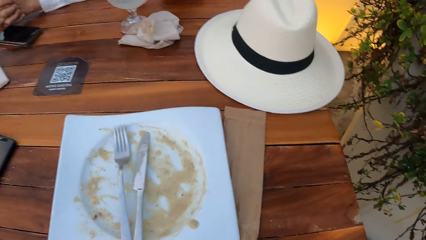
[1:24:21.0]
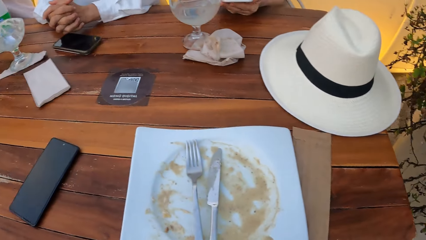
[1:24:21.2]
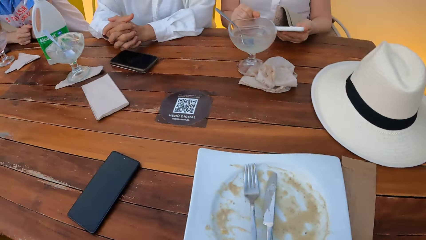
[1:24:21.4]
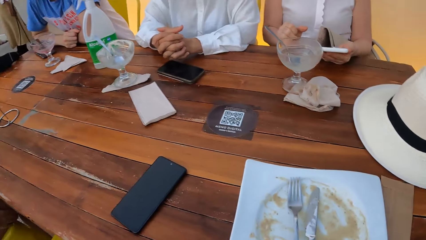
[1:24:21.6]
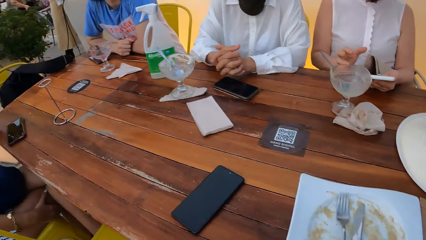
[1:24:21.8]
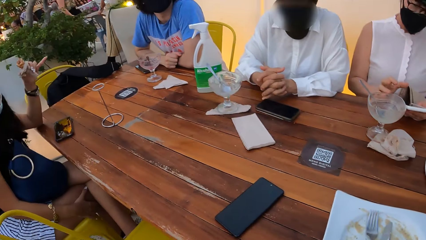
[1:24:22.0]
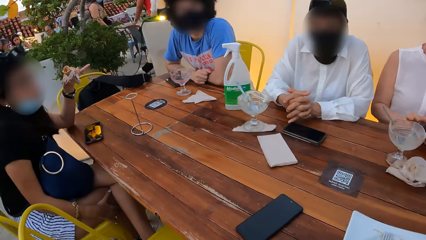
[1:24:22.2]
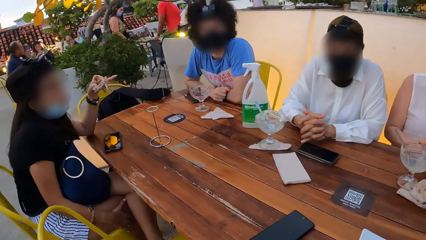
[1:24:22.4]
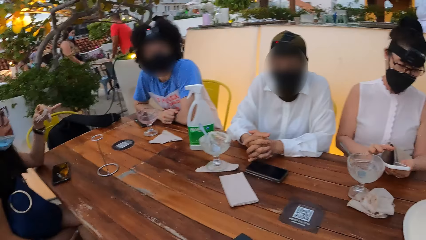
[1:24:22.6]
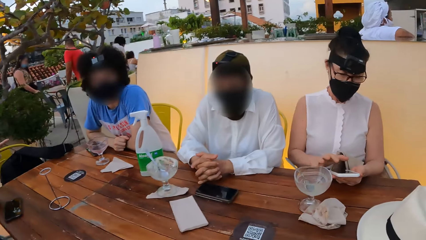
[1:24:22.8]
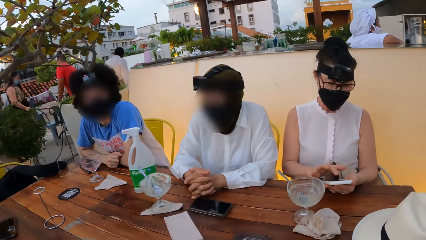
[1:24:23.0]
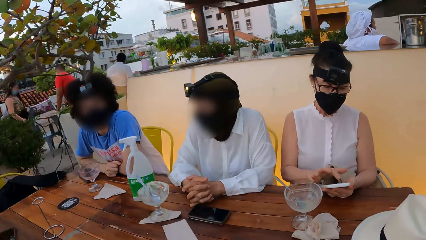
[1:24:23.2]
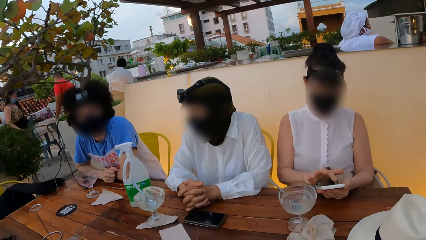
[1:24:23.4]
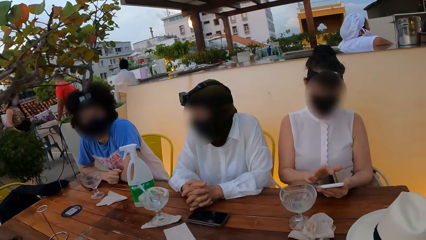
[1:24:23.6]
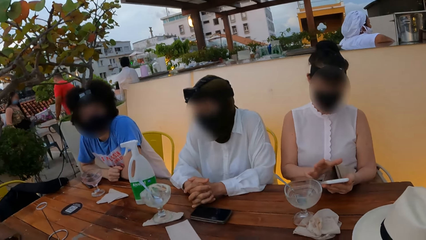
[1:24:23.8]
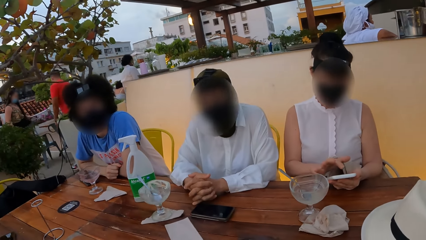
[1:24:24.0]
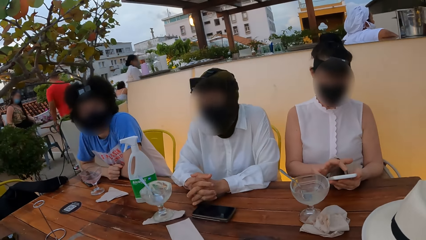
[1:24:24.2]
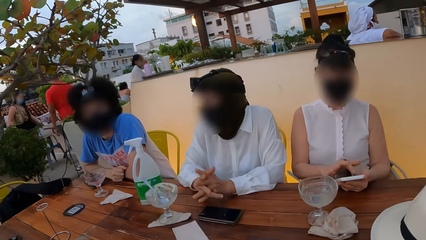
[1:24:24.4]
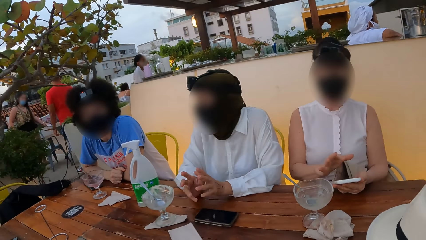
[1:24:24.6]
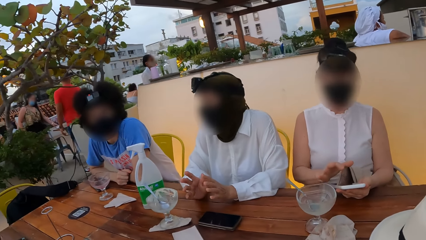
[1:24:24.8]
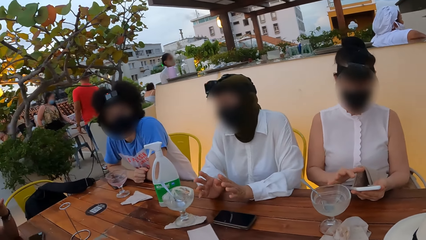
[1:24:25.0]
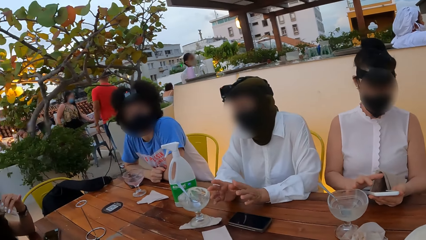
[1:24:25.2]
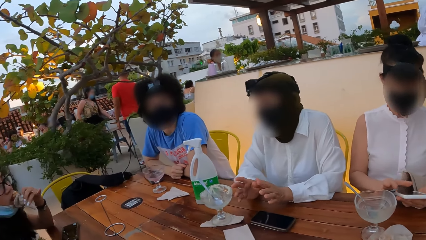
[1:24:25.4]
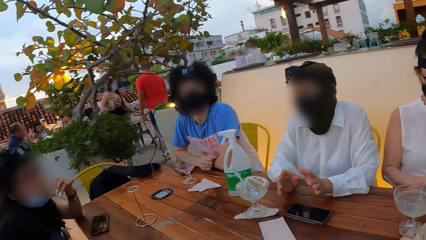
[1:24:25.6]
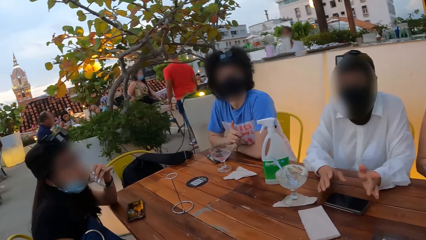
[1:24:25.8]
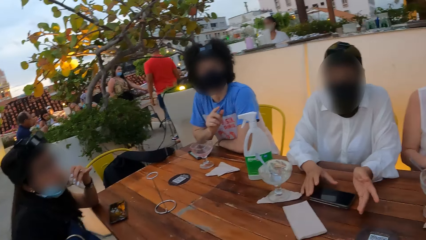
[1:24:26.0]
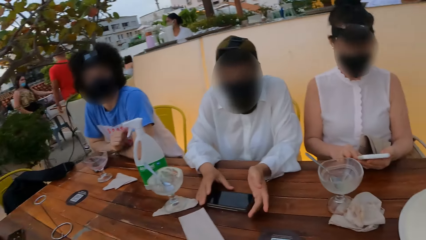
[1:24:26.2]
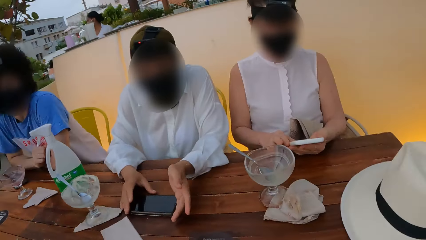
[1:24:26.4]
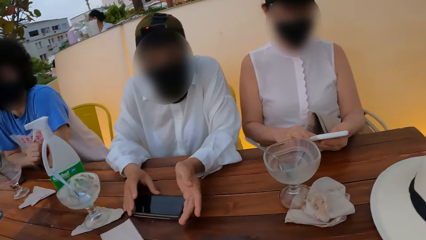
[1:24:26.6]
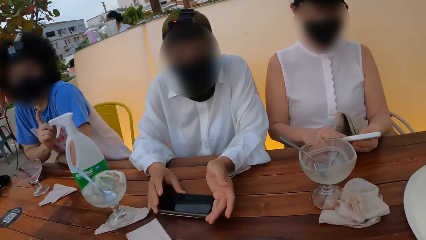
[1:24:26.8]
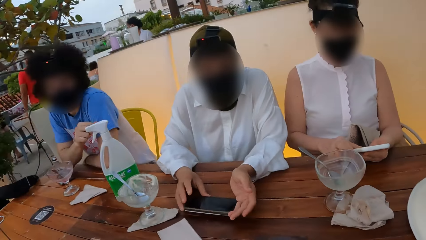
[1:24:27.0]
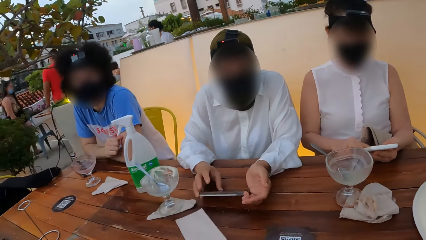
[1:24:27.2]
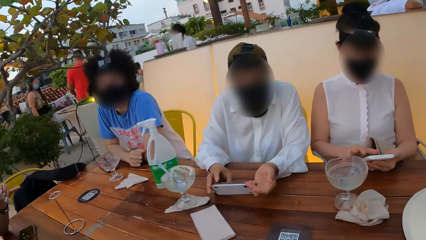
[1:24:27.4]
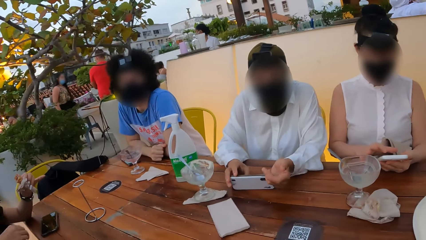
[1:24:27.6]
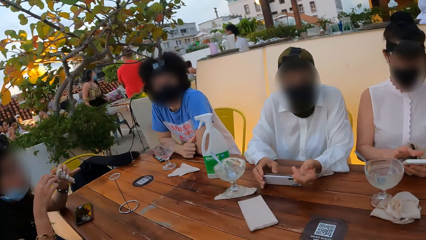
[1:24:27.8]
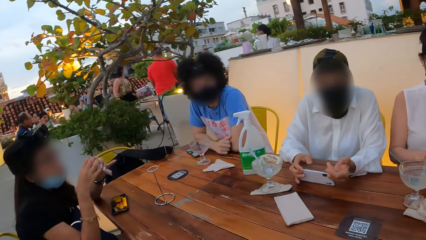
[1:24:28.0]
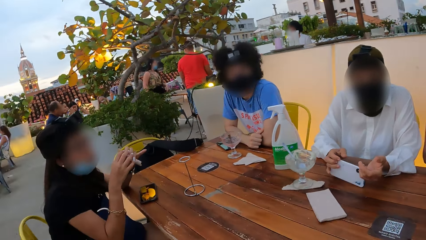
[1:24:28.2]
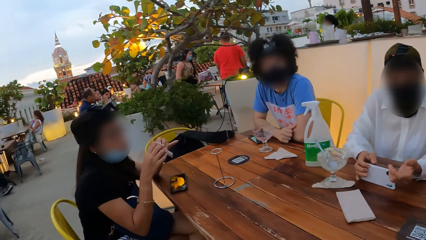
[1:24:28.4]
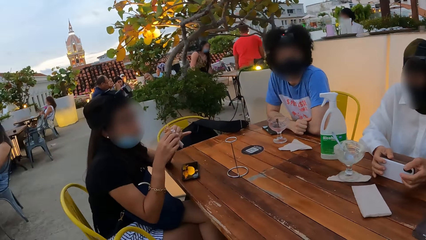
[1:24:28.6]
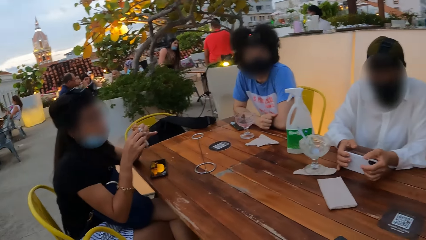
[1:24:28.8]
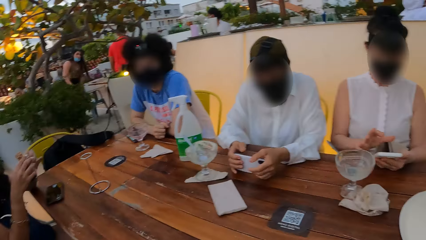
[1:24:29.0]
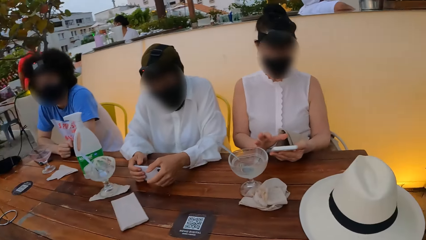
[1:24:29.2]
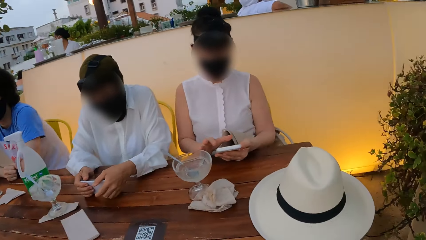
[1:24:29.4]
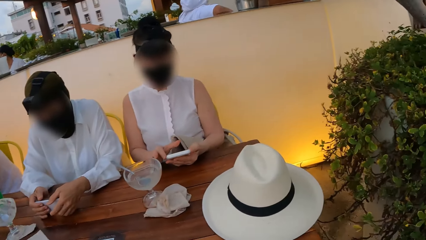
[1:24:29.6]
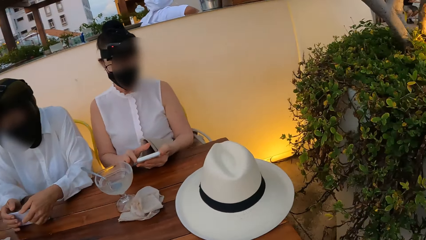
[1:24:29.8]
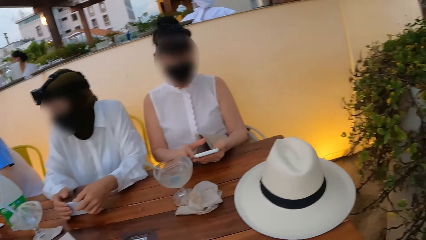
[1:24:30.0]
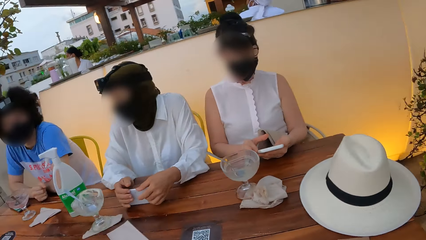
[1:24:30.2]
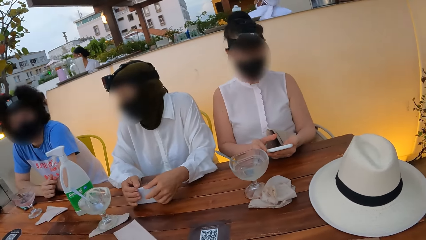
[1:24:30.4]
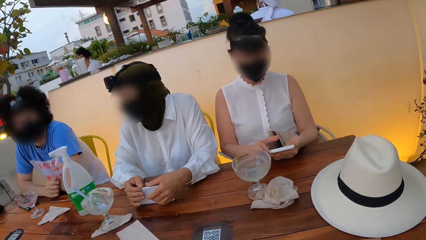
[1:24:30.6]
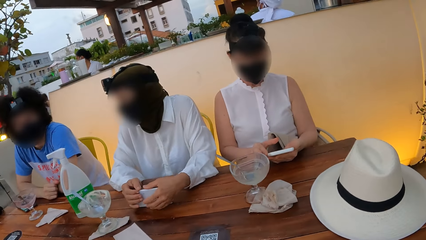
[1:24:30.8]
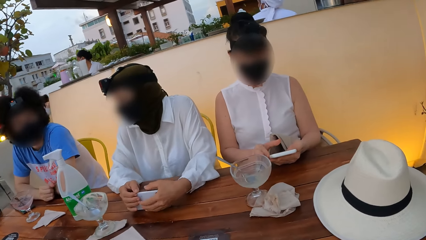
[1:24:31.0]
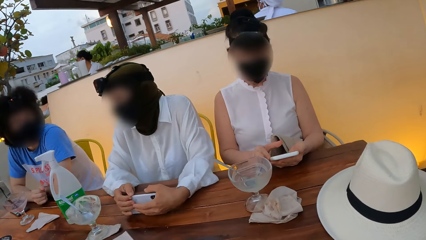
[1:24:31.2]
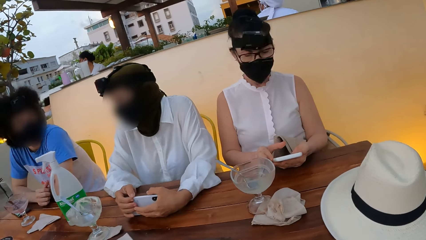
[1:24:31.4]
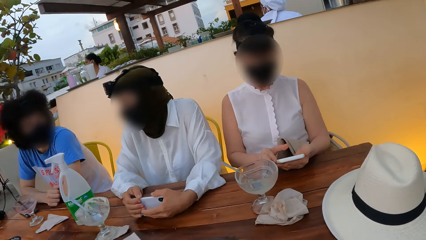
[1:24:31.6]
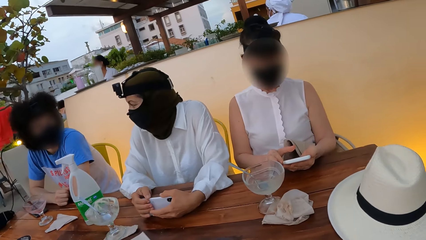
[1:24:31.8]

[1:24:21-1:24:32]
A person uses a phone. Another person picks up a phone on the table.

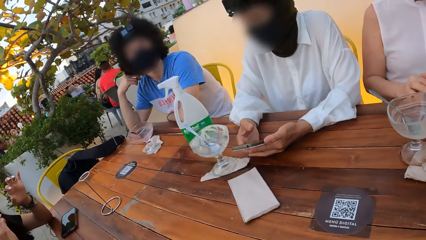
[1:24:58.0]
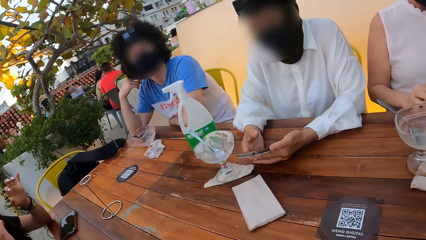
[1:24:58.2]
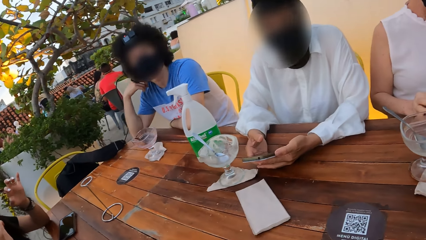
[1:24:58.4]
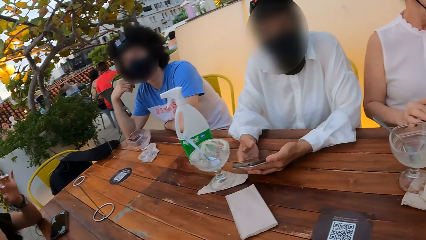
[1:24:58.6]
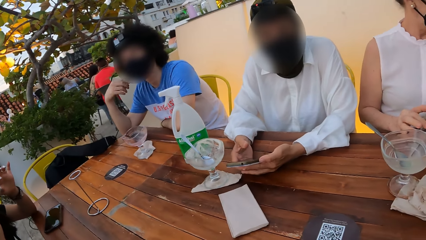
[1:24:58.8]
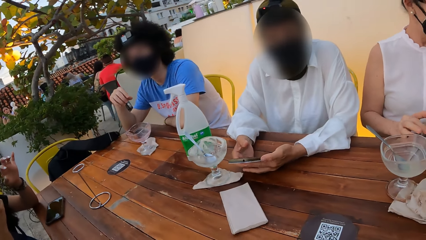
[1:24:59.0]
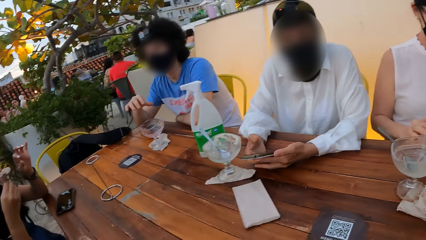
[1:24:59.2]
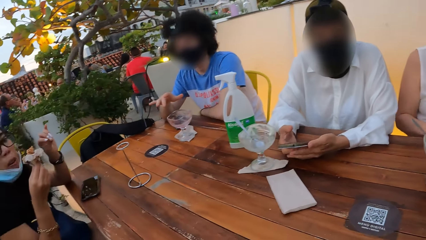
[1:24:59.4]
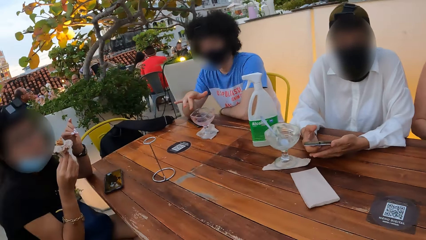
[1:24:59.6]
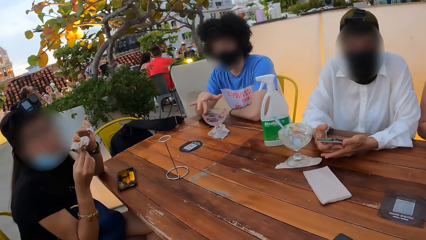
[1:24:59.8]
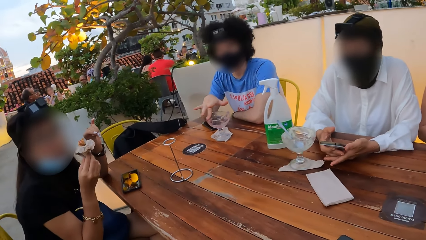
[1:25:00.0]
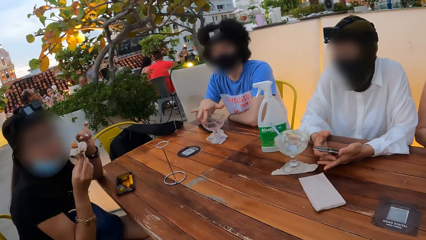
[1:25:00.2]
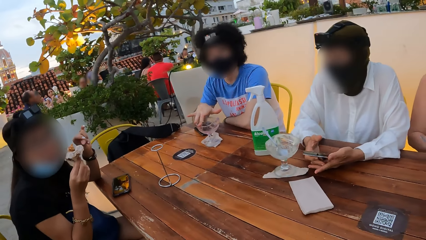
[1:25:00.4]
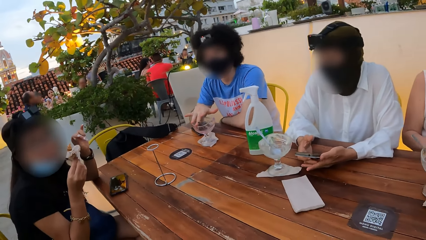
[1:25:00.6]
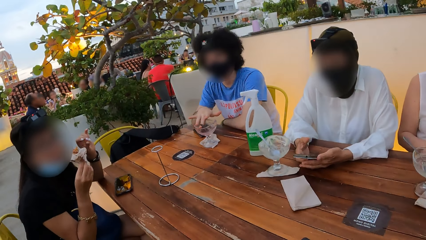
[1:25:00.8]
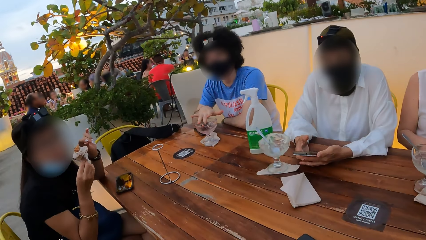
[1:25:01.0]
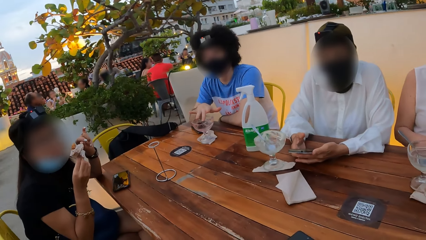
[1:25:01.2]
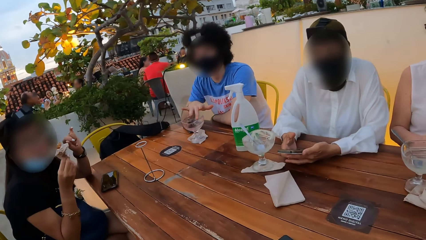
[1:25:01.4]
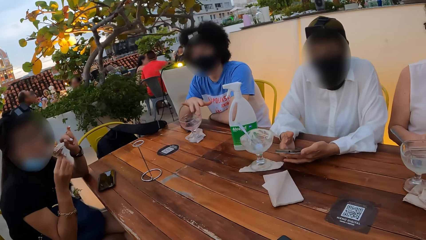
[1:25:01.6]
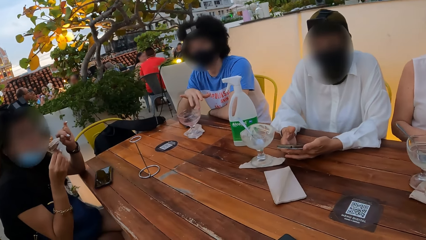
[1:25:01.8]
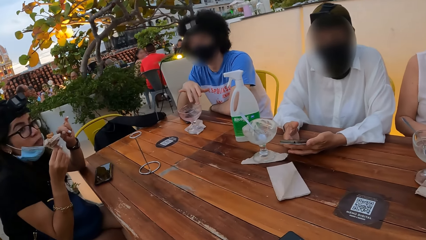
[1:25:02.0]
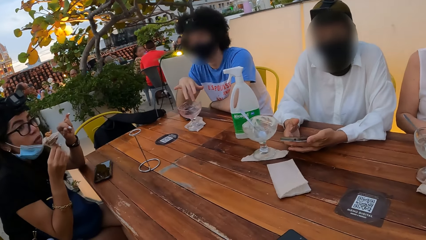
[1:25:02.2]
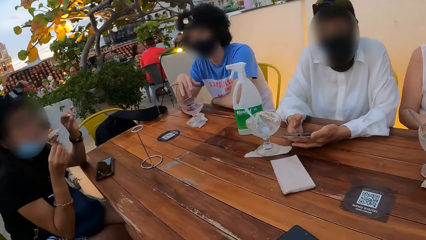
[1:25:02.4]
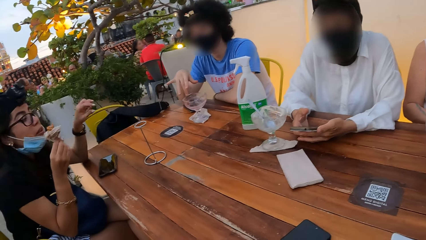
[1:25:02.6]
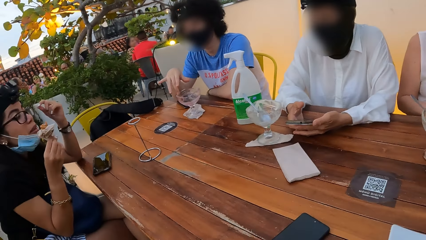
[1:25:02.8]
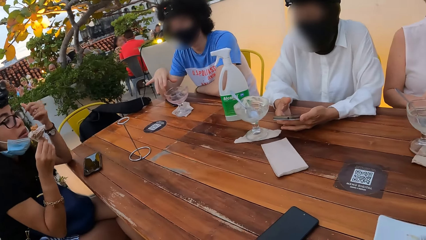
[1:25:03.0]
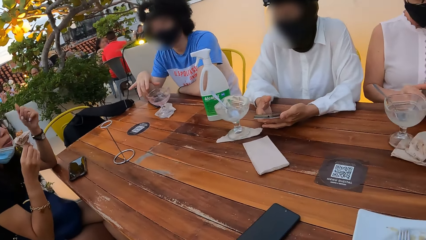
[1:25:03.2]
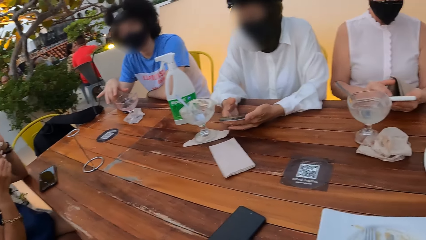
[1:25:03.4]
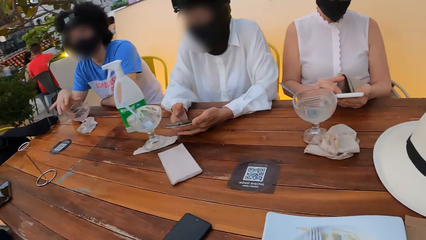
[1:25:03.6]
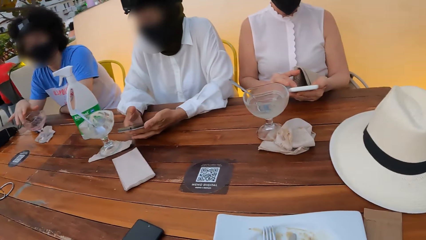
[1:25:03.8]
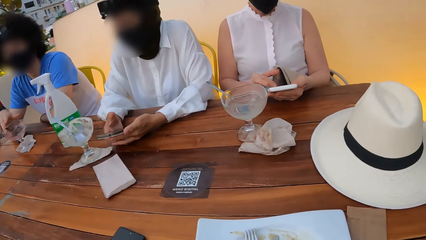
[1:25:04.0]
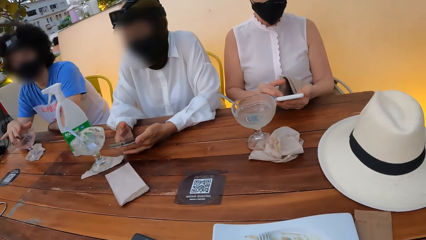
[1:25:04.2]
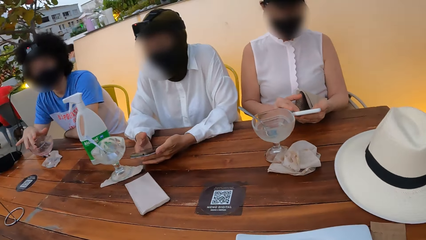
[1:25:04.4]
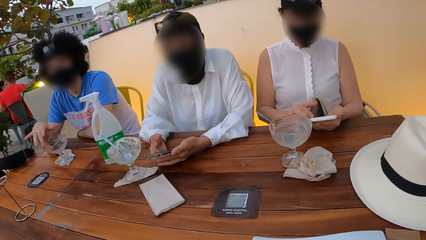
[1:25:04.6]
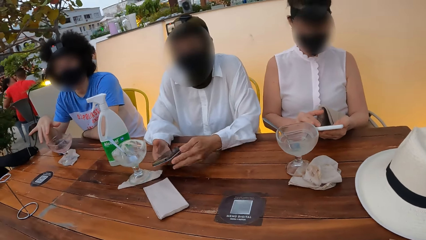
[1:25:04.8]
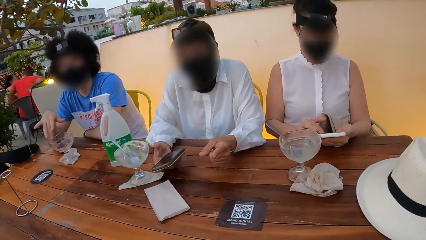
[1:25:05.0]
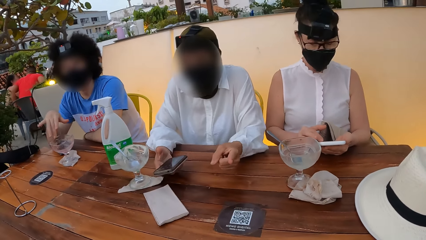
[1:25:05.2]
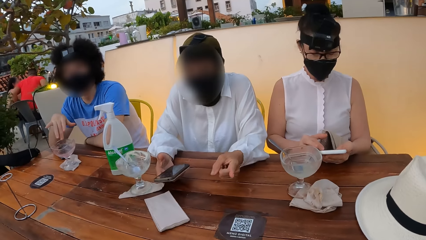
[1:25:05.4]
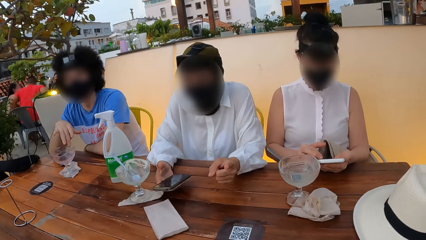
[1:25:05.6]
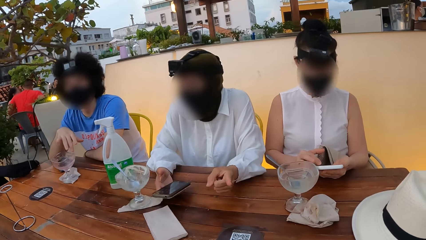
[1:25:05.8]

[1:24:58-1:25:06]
A person eats something. Another person touches the brim of the ice cream bowl.
